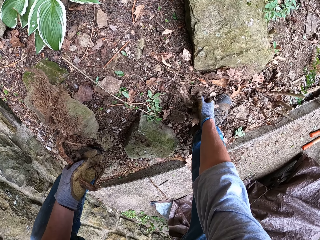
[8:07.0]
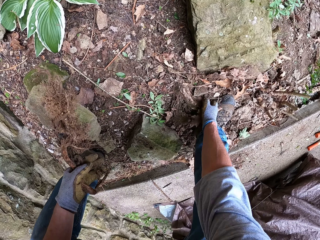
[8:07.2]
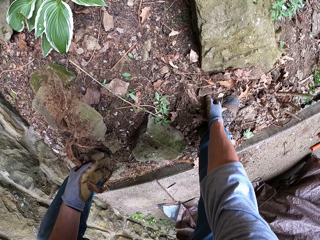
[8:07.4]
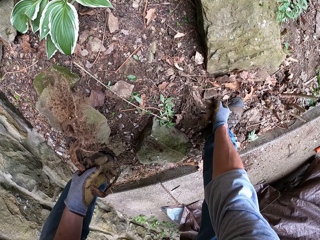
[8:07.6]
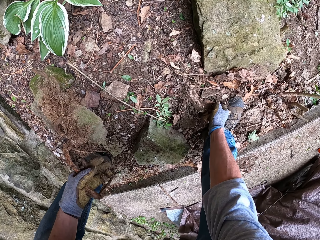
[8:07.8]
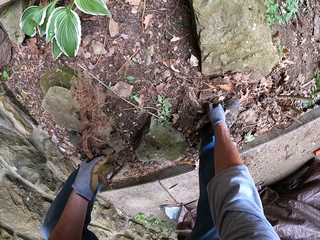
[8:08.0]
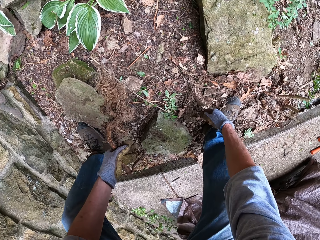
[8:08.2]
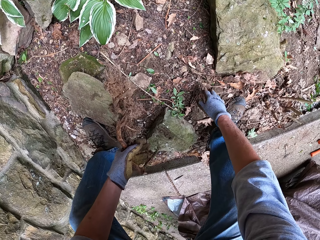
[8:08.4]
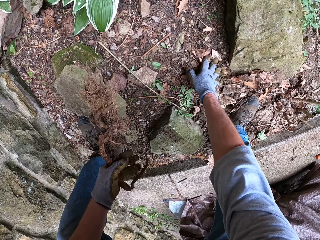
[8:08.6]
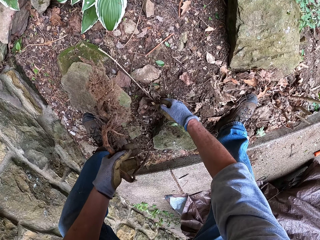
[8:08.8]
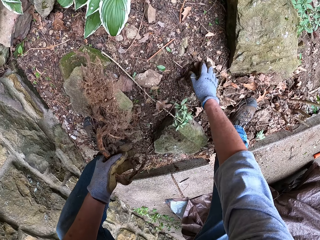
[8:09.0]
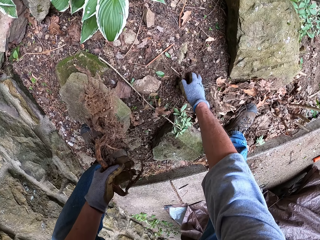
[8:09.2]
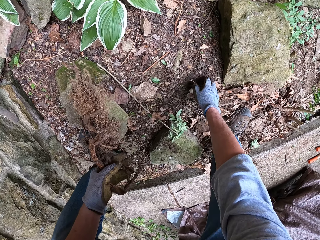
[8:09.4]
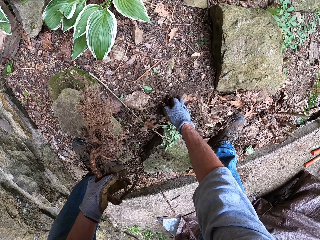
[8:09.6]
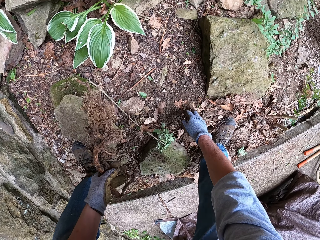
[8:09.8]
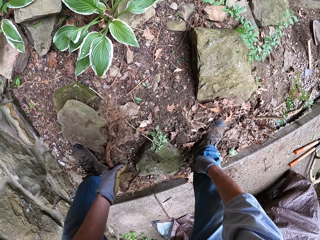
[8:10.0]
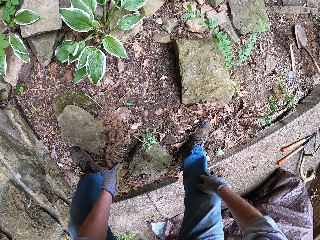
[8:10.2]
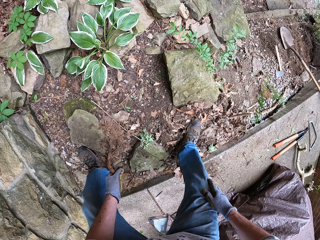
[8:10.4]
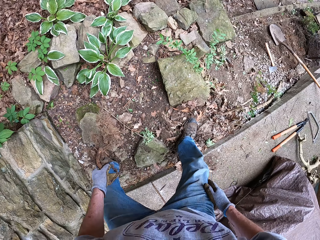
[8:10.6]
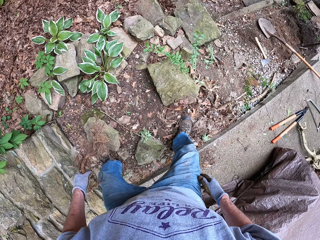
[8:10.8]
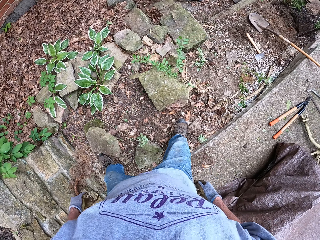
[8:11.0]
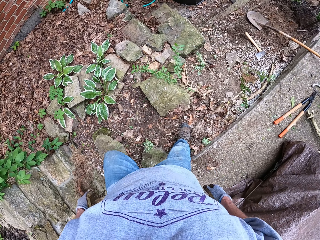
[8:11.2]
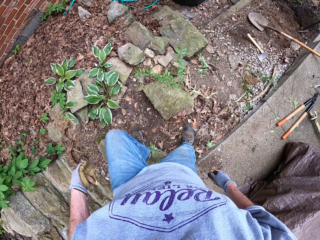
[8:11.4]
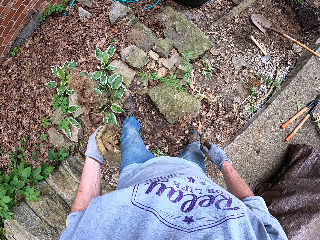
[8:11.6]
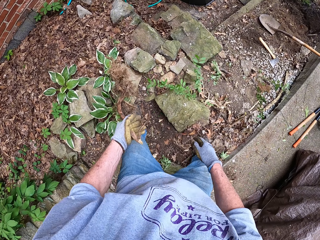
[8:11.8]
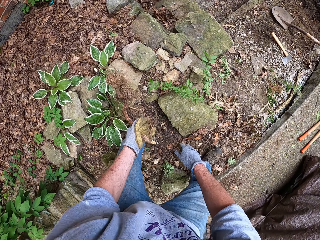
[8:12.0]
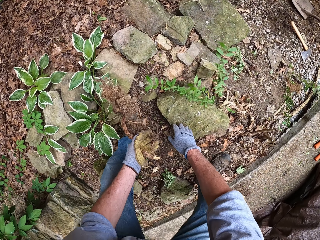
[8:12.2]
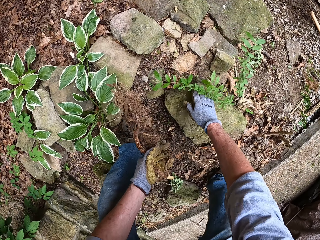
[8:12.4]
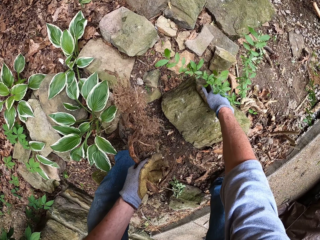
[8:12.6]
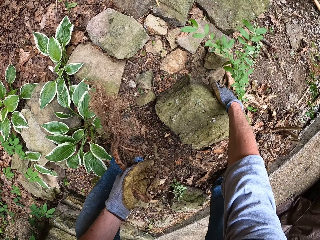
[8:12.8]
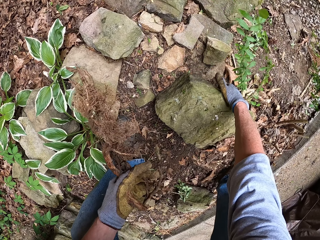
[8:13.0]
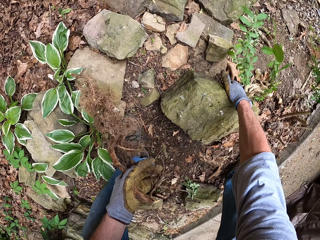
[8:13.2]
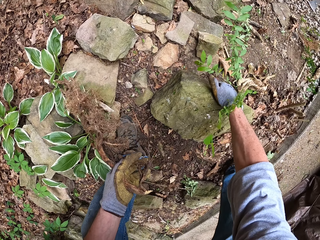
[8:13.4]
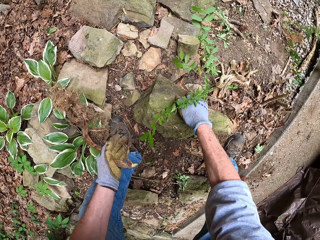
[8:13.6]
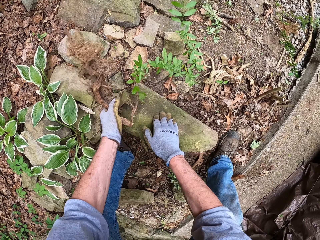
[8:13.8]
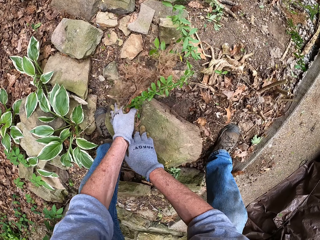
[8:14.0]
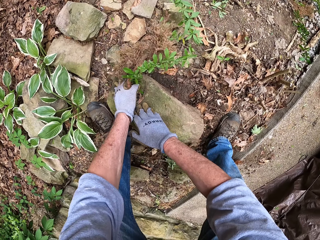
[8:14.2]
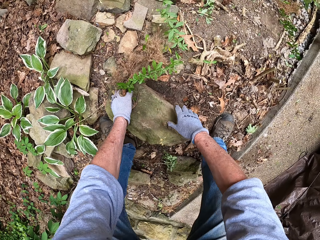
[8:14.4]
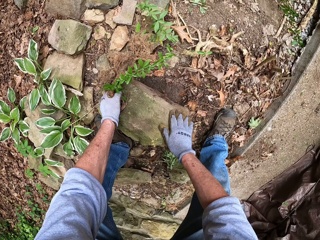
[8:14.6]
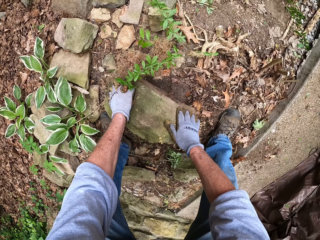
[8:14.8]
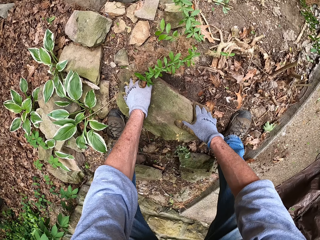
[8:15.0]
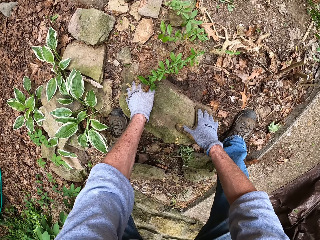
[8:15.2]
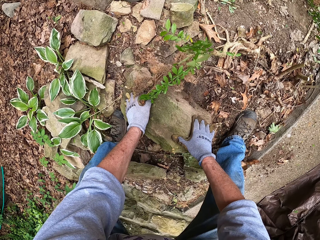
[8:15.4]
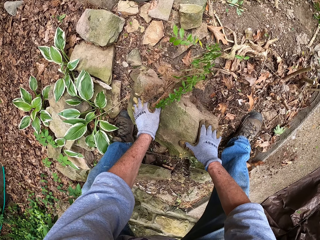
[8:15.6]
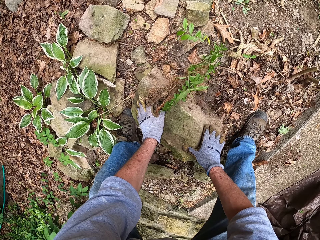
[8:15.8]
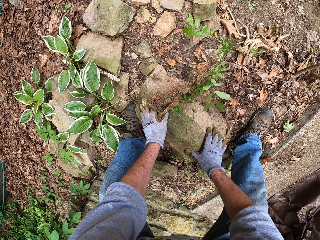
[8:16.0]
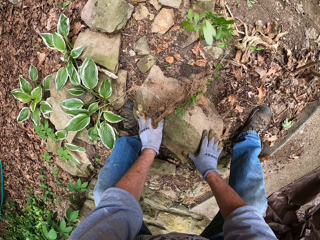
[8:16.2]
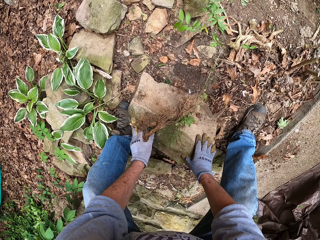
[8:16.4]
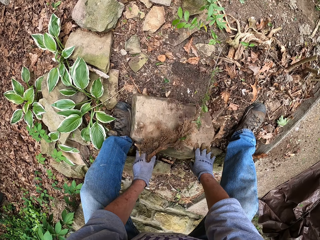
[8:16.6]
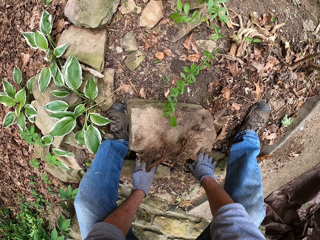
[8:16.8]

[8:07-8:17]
The camera wearer pulls a root stump from the ground. He clears dirt from around the stump with his hand. He looks around. He rolls a stone away from a plant.

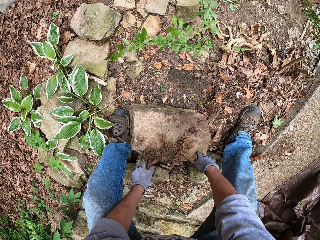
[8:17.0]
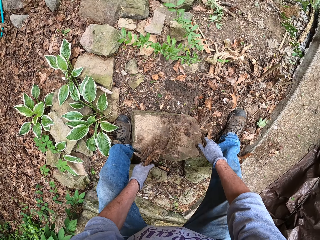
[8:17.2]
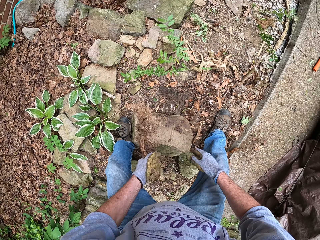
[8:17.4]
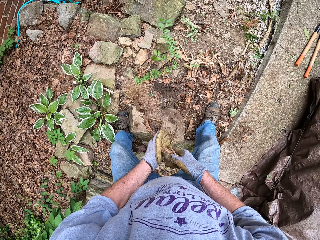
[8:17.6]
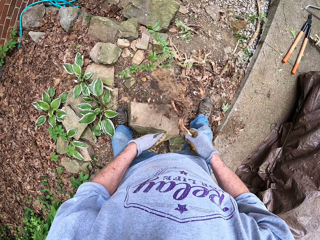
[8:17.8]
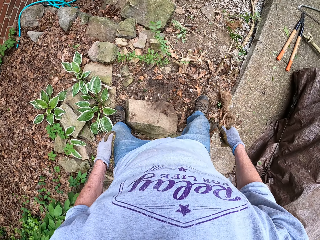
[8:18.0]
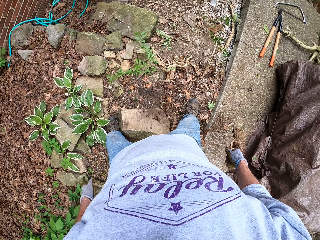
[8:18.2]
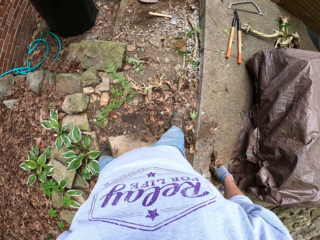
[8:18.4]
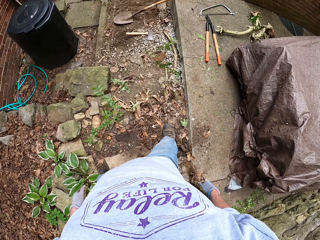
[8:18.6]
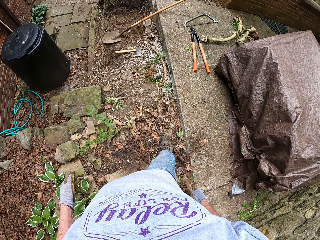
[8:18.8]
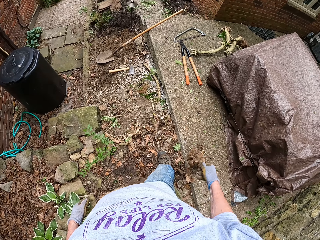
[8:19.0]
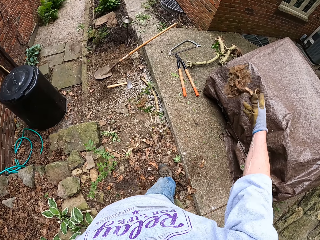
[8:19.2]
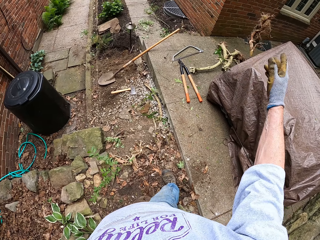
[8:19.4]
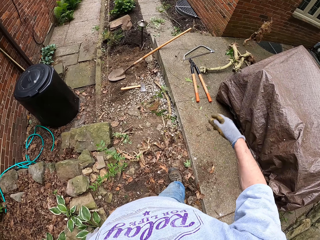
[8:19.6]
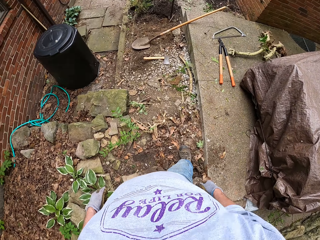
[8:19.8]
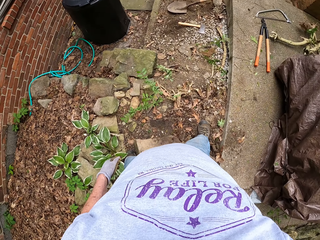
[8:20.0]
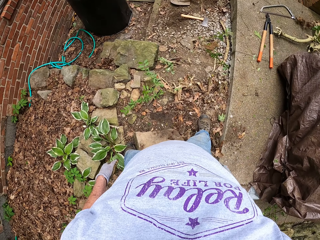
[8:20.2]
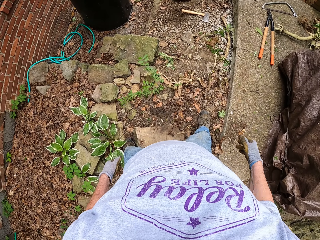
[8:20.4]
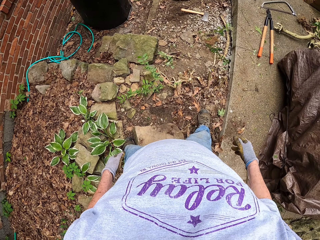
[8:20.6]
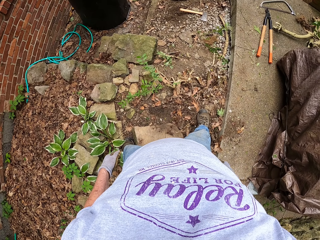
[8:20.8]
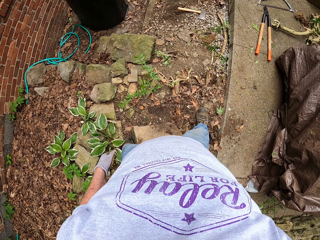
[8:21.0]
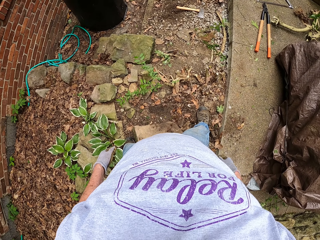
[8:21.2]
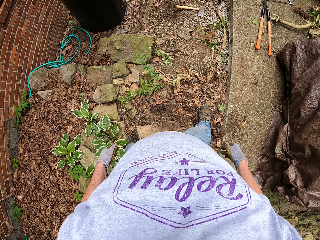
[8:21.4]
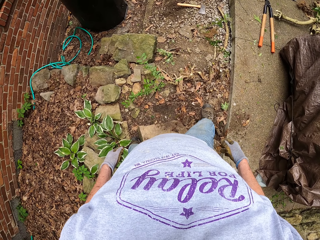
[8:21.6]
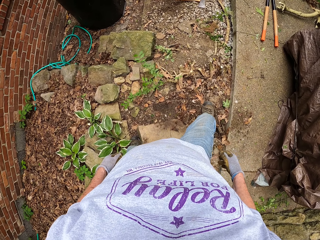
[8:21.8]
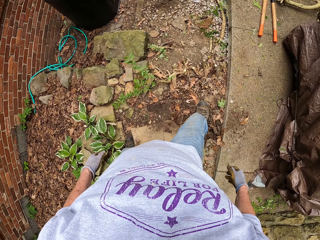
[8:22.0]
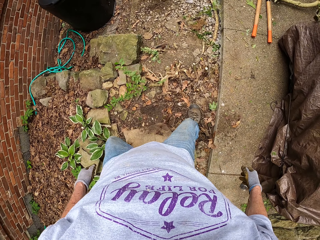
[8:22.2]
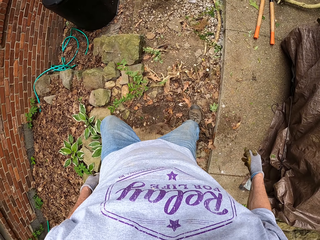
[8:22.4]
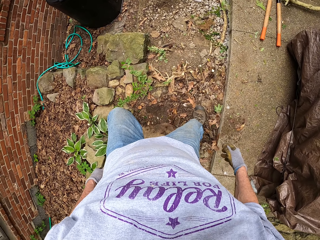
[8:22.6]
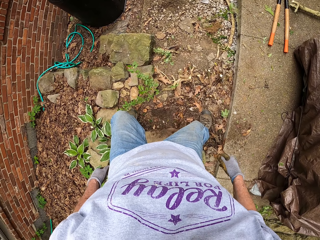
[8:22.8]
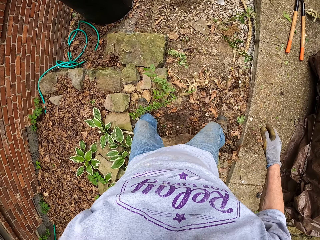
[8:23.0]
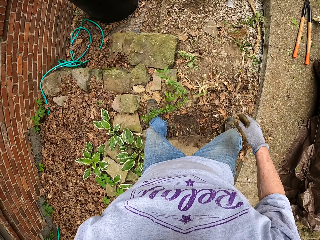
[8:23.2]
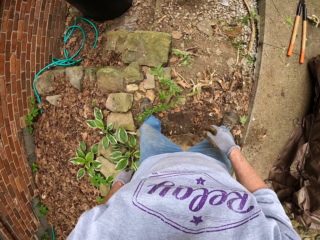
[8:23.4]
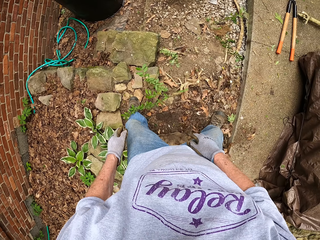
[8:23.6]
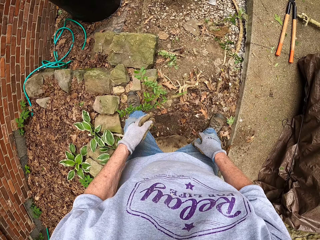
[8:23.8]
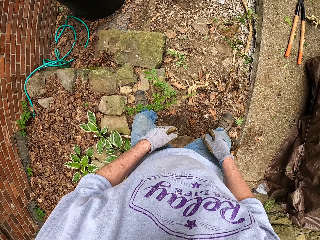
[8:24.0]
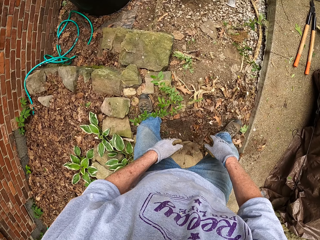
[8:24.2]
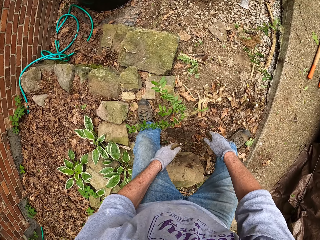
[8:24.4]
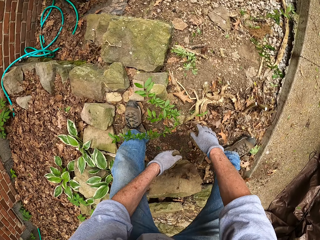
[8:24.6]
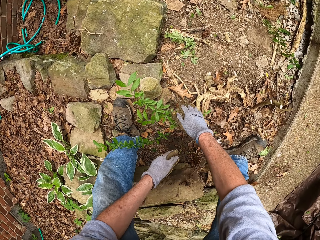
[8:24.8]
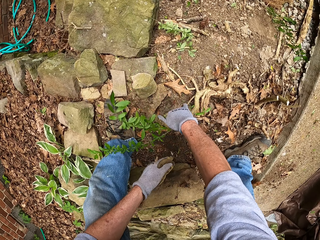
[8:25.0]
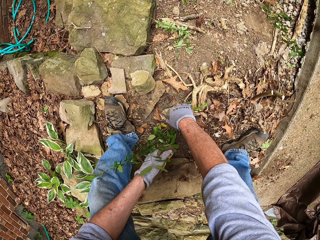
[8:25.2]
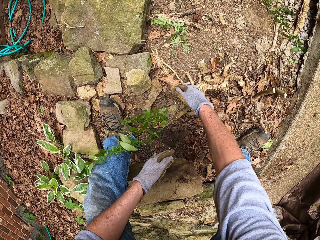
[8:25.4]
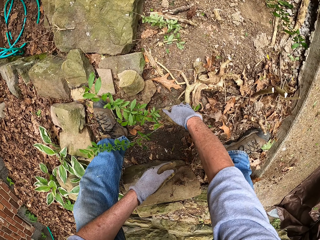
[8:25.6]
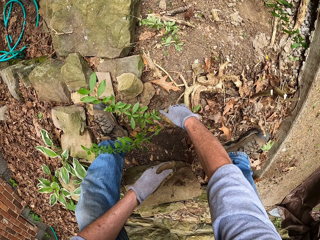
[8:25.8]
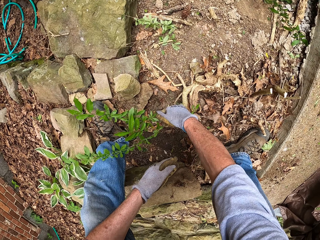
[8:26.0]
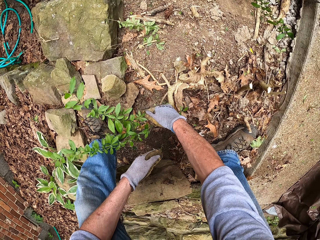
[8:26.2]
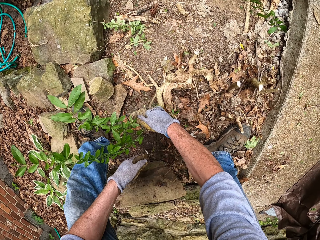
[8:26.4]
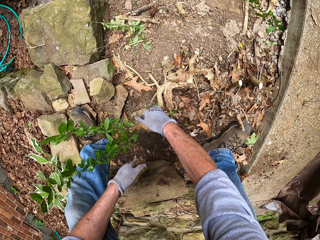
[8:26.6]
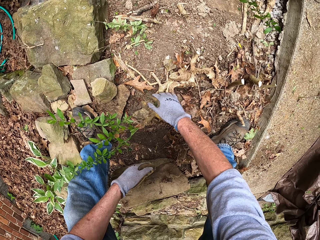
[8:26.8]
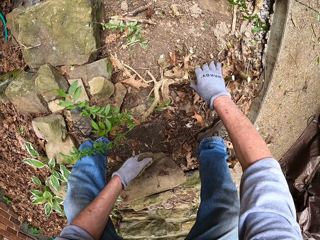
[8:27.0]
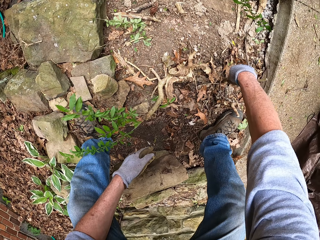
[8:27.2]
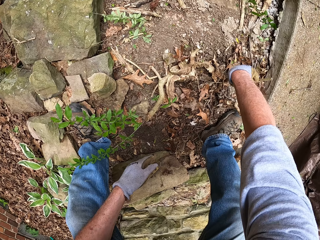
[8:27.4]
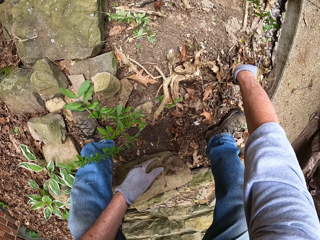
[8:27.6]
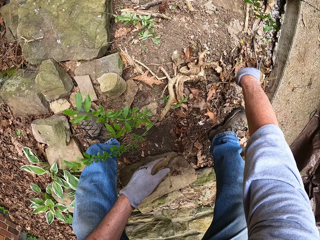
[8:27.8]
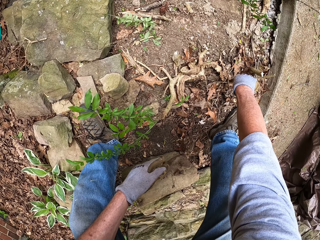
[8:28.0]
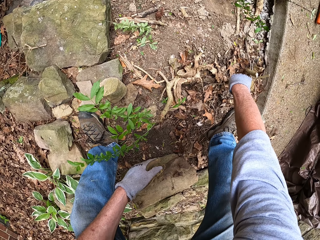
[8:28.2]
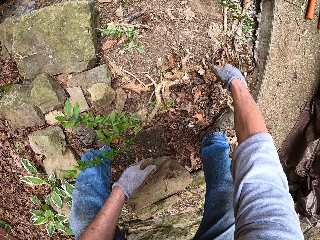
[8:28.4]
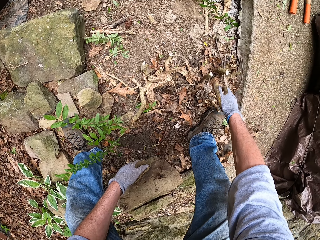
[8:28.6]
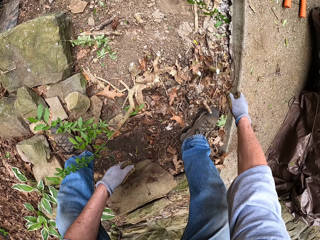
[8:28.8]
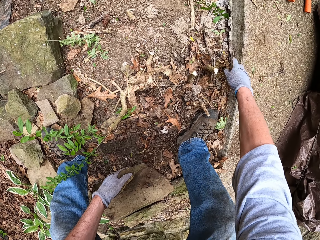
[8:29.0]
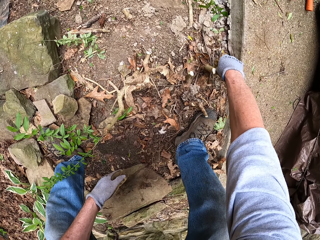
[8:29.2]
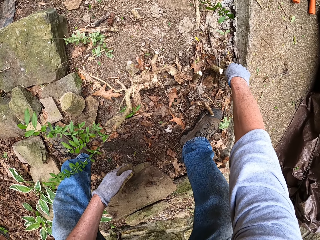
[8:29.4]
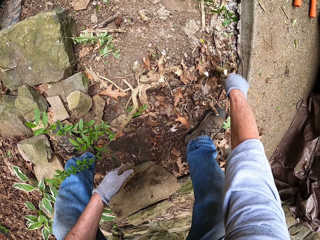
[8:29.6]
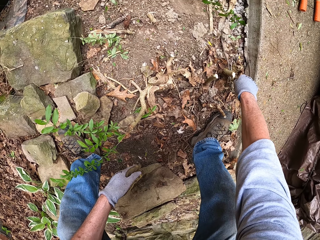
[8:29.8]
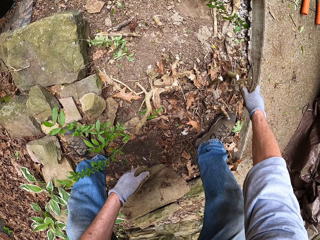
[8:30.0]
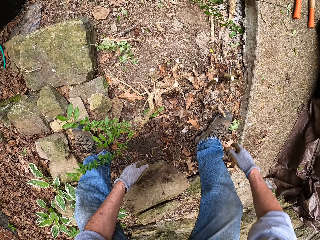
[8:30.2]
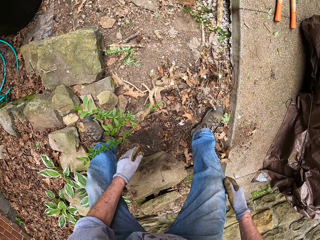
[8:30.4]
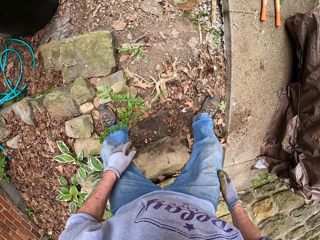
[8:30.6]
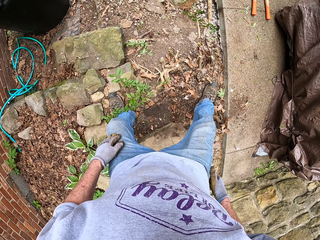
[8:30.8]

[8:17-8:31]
The camera wearer moves the stump in his left hand to his right hand. He looks around. He throws the stump on the pavement. He looks around. He stamps his left foot on some stones on the ground. He pulls the root stump of the plant in front of him with his right hand. He pulls a root stump with his right hand.
